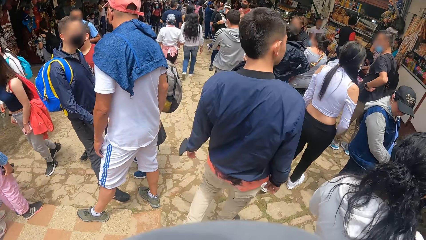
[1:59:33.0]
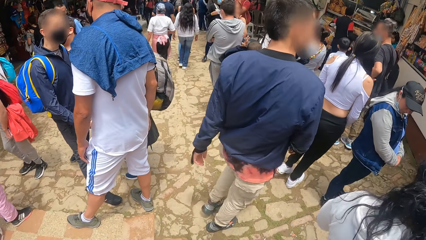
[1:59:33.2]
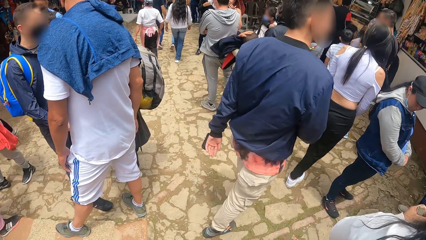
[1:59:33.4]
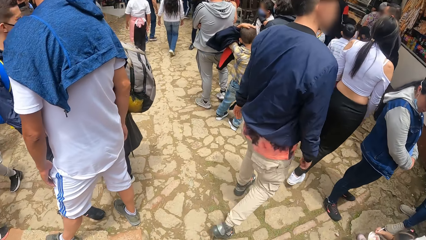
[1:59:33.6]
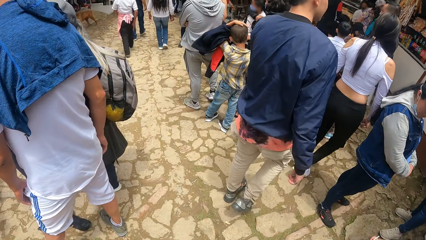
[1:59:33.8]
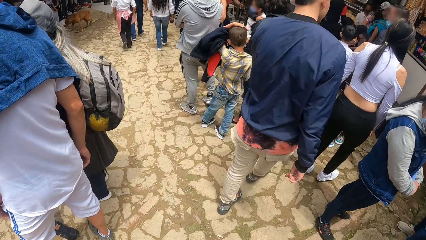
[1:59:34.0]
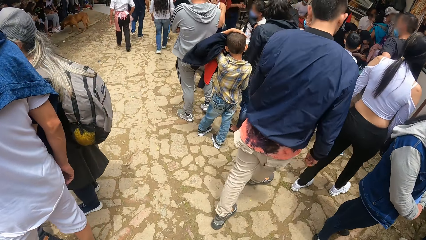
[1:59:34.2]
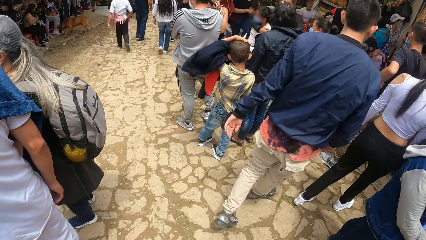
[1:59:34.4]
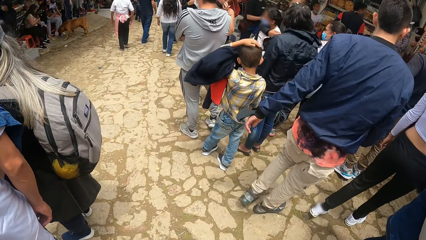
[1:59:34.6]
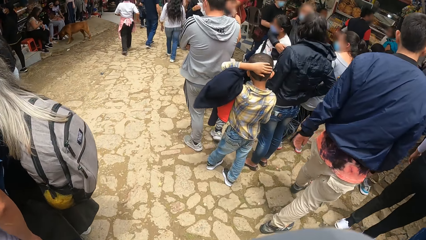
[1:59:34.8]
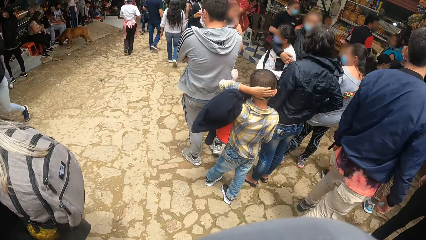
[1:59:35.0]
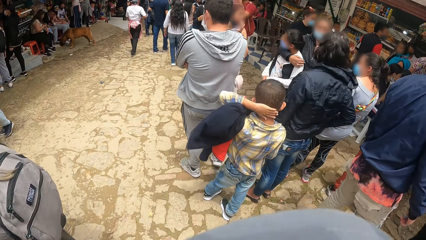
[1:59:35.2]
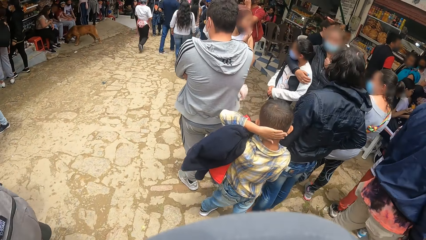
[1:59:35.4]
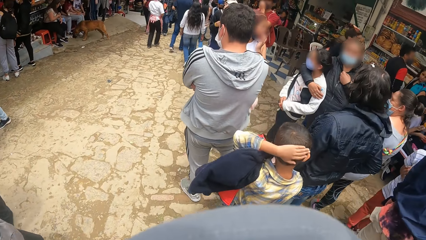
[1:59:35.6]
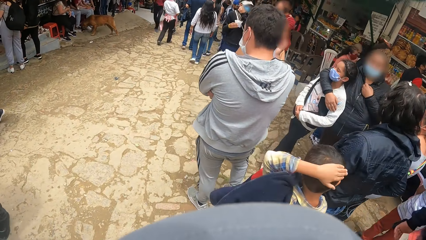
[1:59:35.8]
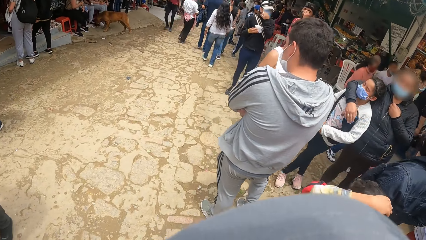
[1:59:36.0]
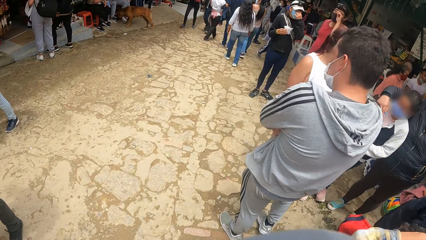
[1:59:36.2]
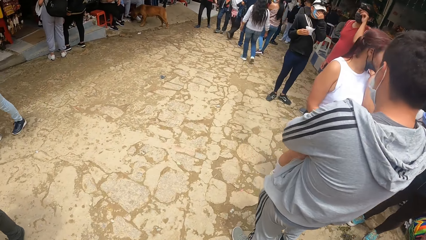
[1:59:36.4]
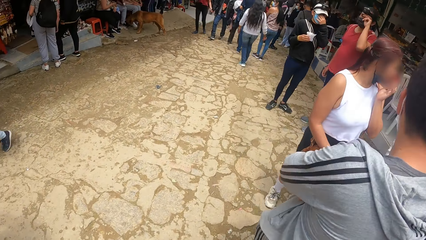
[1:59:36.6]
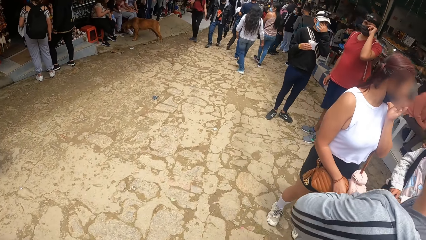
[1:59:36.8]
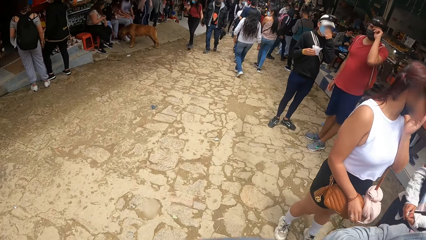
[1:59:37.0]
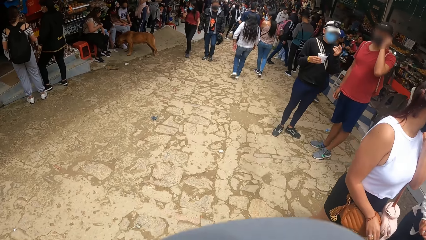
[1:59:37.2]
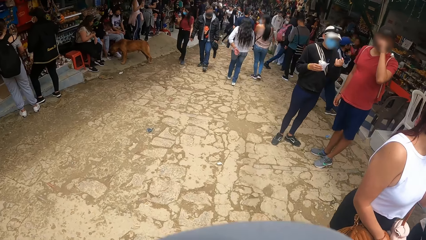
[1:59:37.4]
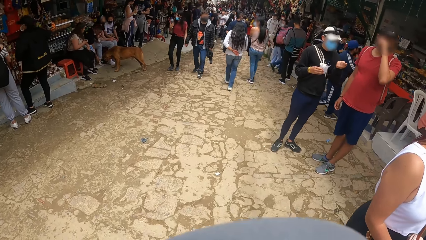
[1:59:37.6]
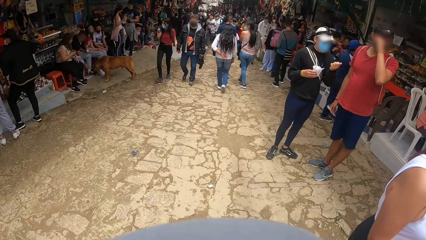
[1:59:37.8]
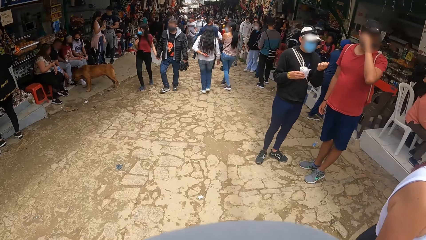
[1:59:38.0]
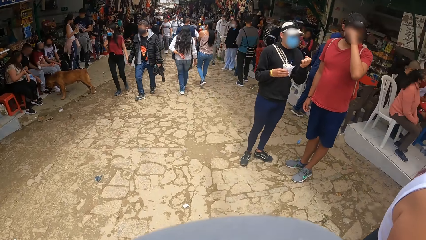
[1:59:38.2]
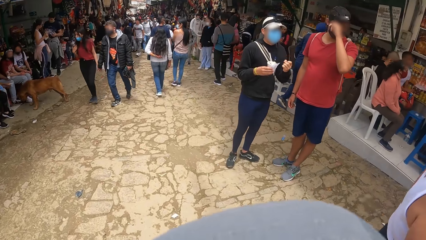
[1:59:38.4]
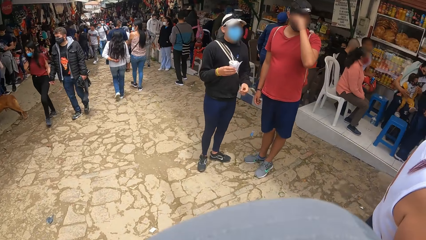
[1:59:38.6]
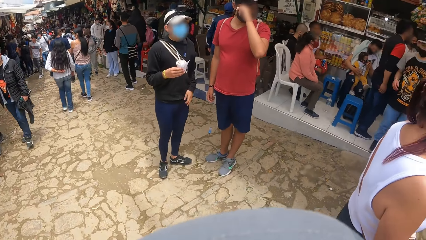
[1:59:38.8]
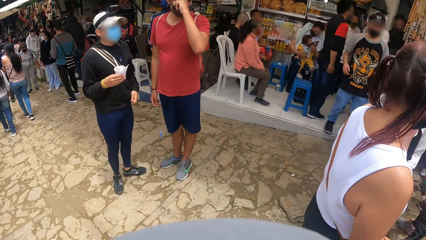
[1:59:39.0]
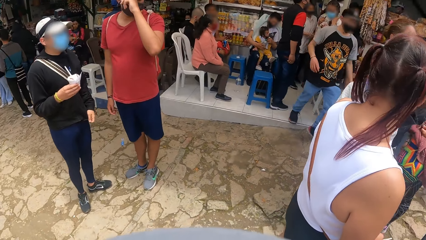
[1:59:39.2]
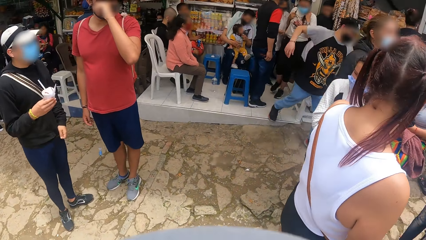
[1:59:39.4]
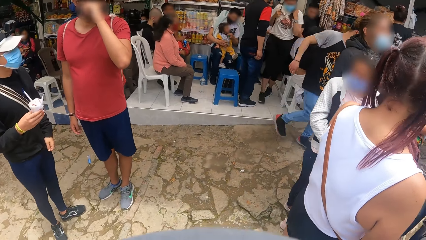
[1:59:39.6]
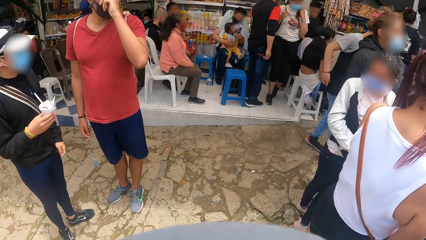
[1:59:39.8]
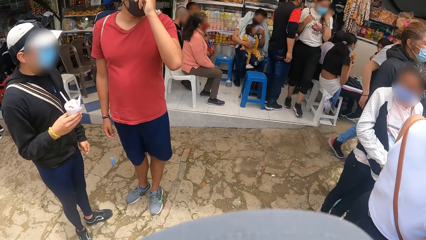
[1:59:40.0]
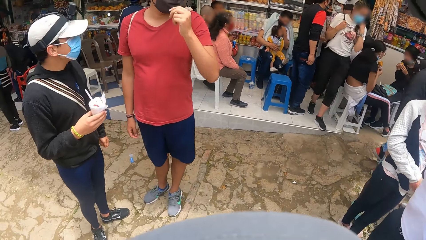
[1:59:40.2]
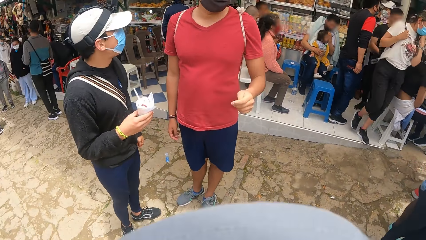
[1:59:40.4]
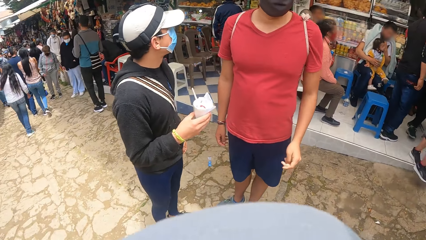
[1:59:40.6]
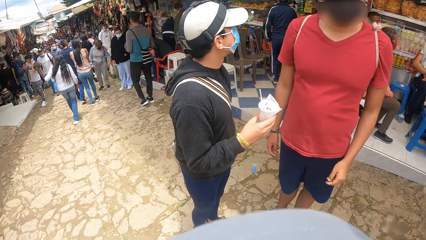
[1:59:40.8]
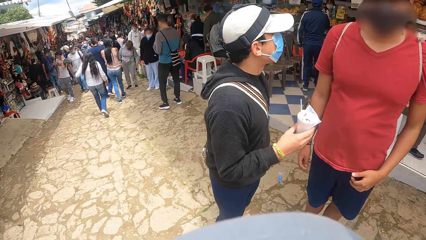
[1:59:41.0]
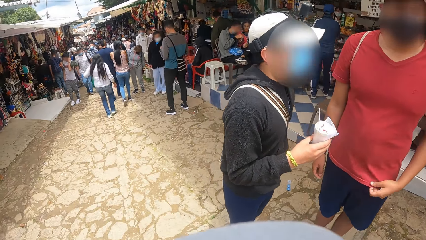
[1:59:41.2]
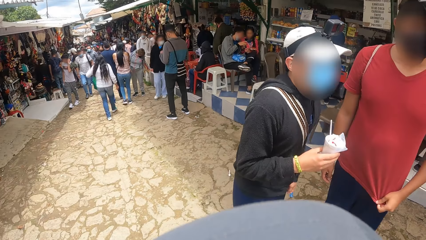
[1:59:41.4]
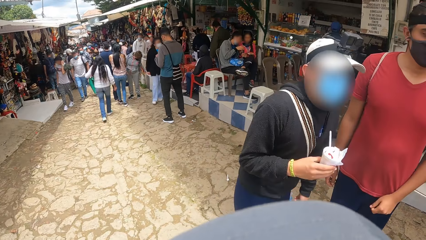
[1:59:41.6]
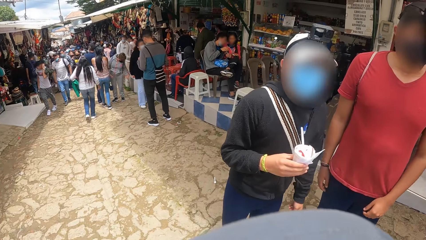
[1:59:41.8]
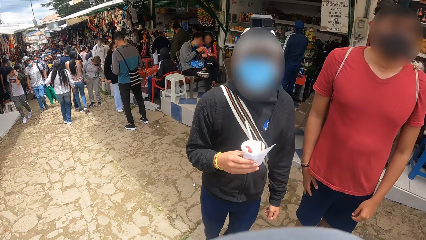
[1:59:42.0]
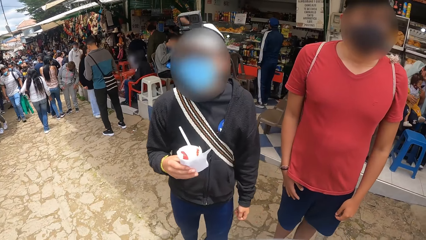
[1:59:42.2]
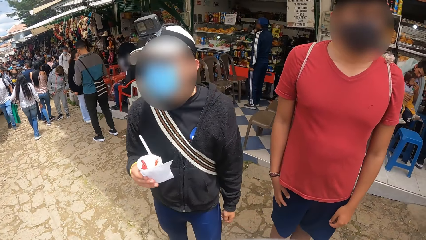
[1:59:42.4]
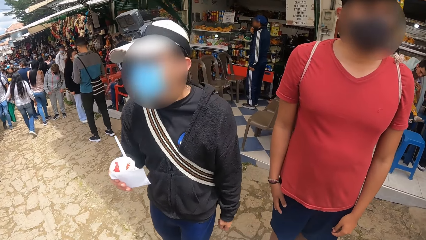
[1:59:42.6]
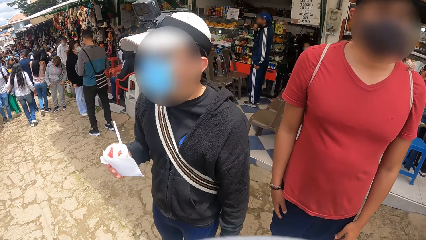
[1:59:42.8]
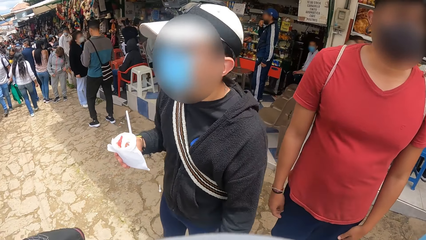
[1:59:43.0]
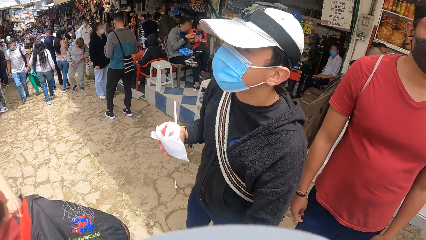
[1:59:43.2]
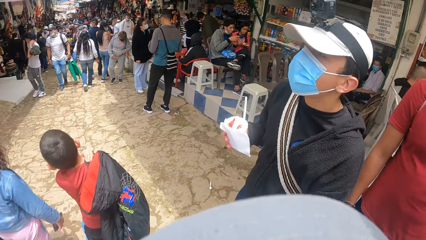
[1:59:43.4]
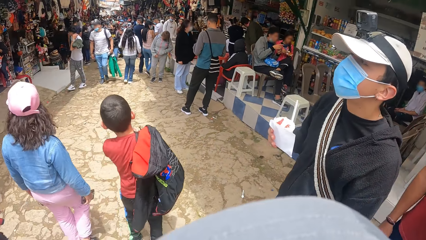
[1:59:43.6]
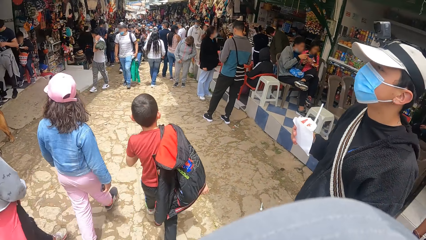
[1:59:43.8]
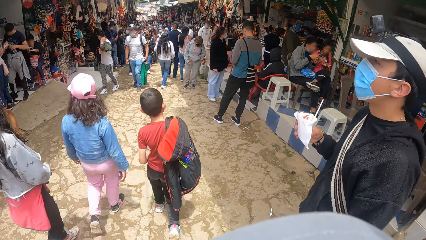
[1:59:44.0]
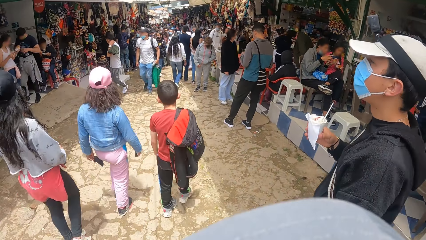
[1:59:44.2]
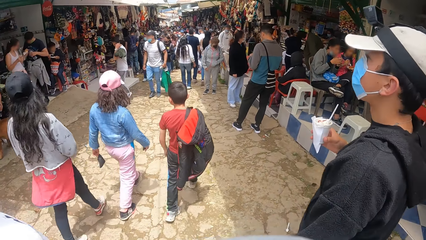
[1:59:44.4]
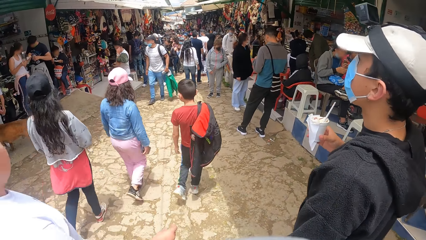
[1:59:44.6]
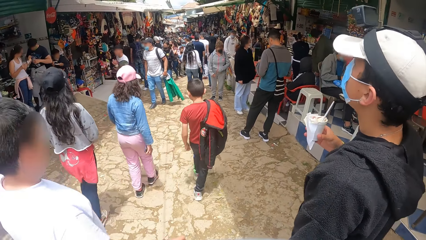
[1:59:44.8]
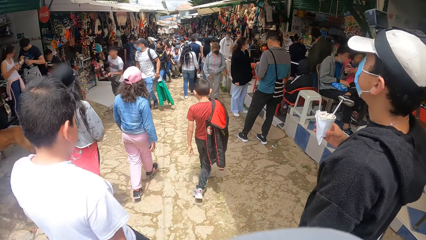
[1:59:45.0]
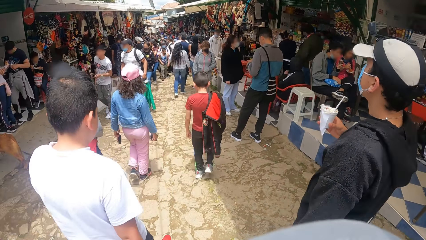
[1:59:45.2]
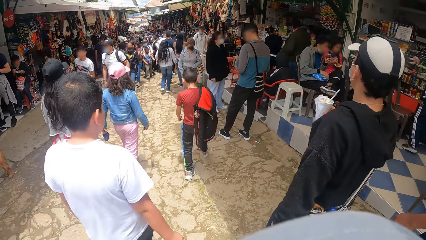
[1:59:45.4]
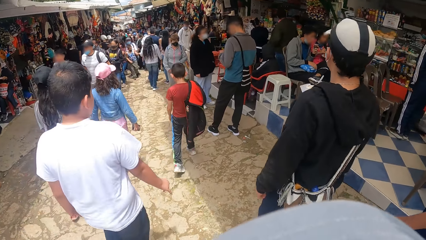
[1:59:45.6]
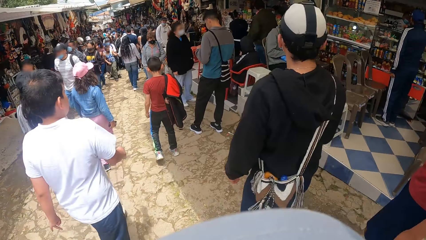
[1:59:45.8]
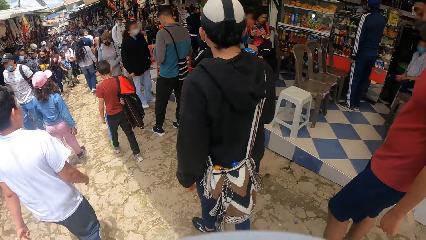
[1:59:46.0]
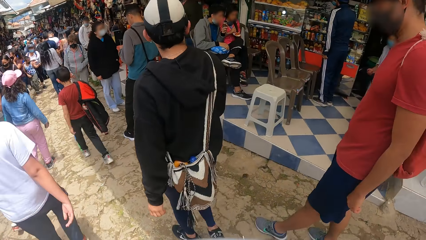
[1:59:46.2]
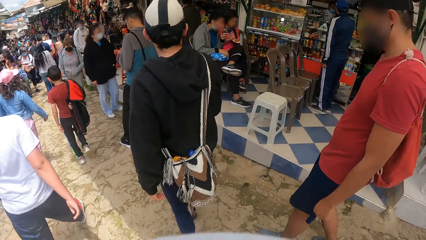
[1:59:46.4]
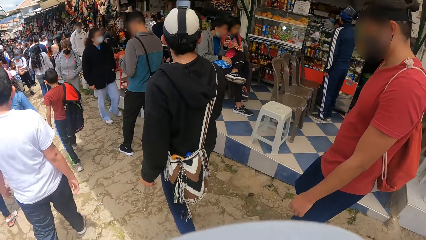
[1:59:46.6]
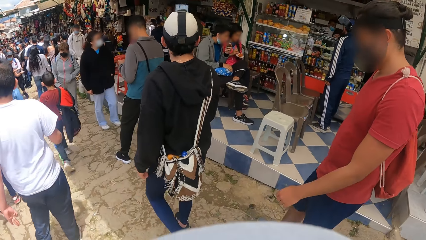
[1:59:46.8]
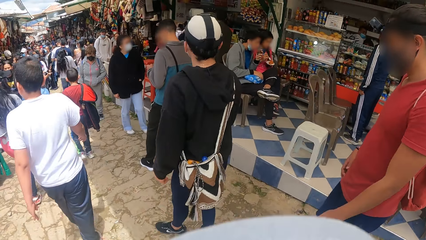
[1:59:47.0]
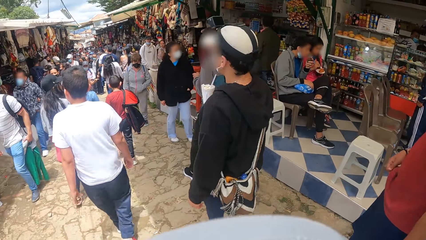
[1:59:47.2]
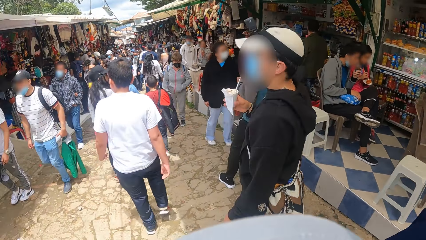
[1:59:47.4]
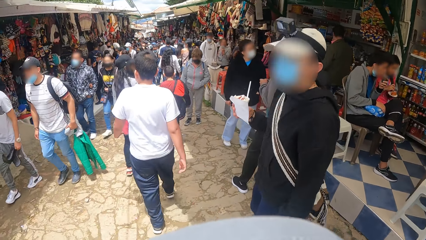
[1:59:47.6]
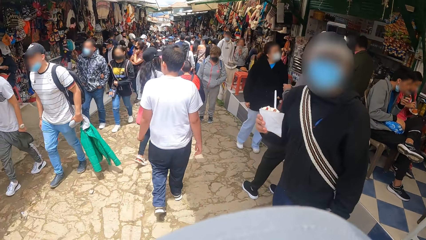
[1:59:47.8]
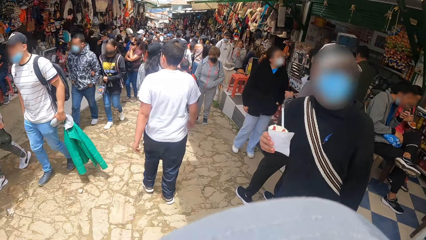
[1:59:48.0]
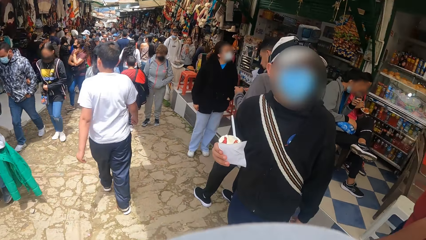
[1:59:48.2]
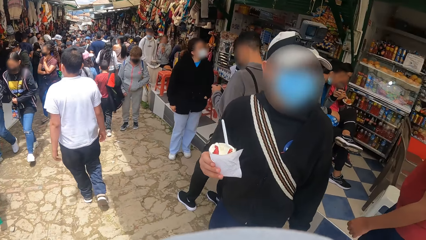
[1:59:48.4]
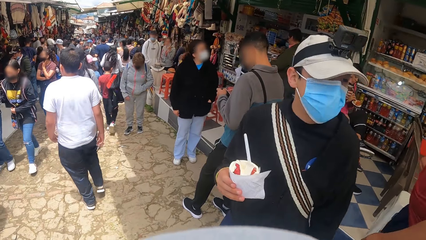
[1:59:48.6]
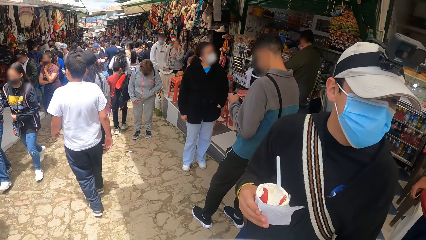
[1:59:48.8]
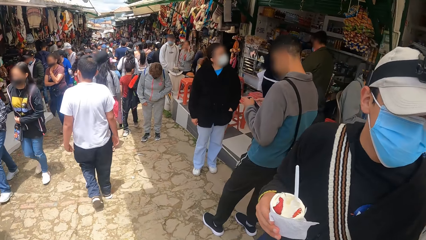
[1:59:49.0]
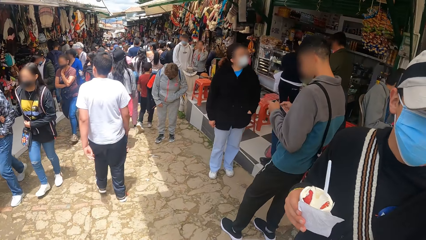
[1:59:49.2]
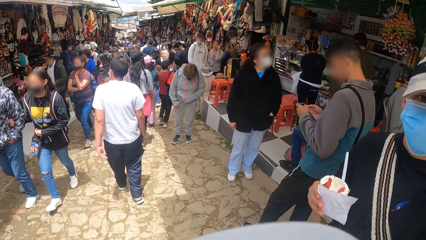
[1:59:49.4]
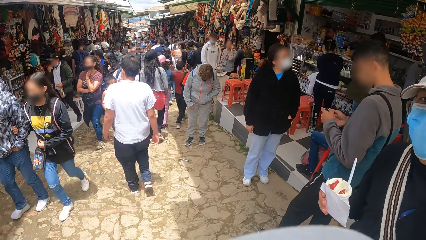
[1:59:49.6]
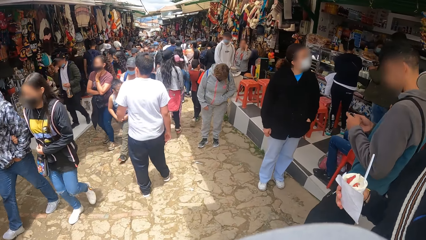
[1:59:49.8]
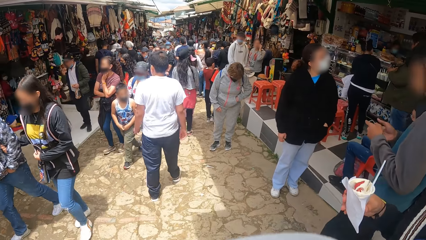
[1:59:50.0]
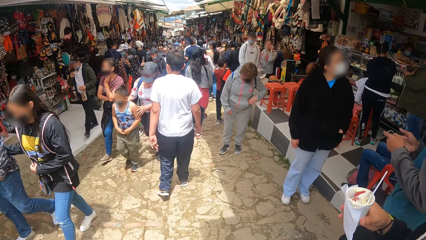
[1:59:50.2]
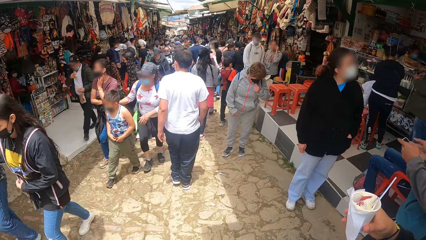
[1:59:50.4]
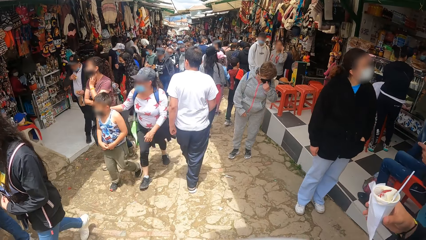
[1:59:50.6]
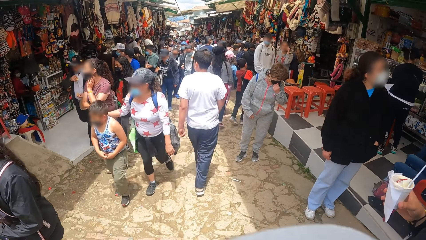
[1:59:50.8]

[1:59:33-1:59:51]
A man touches the facemask with his left hand. The camera wearer walks on a pathway at the shopping center. Another man rubs his face with his left hand.
